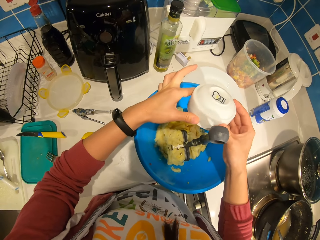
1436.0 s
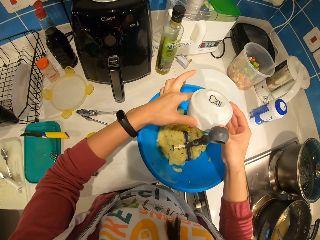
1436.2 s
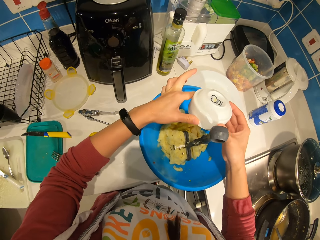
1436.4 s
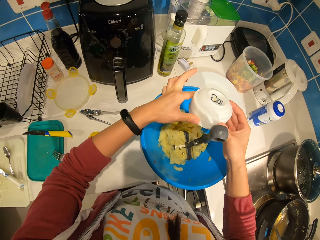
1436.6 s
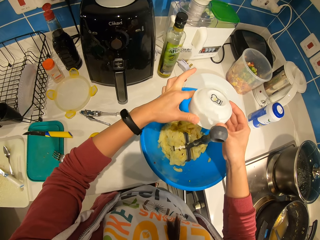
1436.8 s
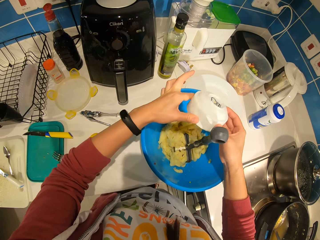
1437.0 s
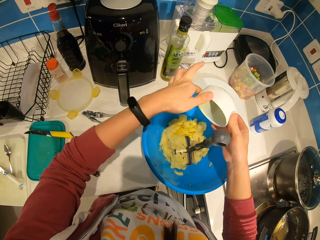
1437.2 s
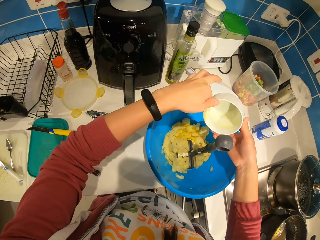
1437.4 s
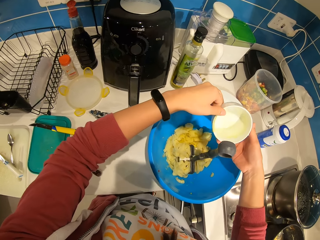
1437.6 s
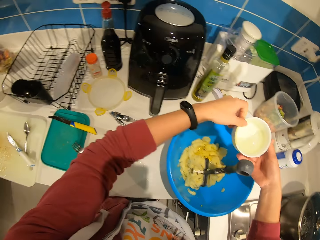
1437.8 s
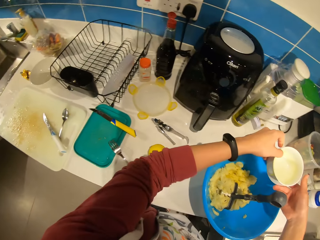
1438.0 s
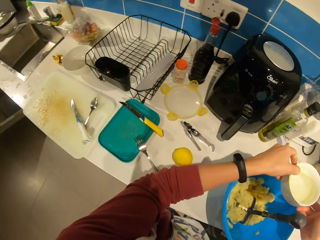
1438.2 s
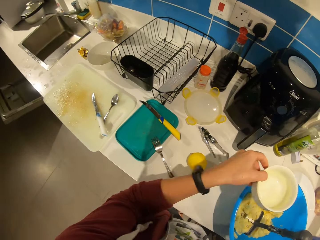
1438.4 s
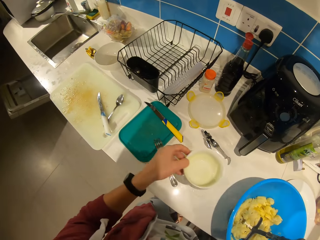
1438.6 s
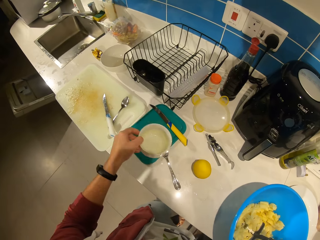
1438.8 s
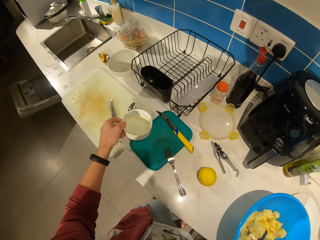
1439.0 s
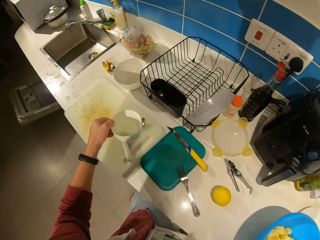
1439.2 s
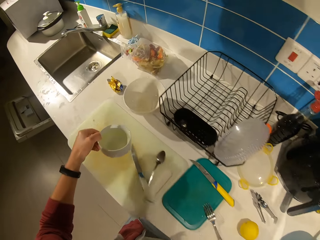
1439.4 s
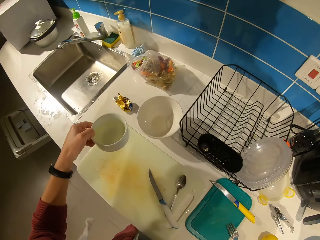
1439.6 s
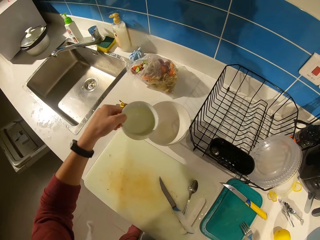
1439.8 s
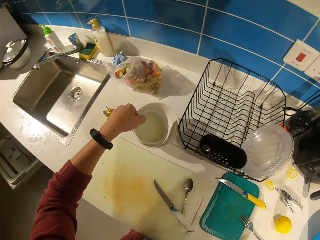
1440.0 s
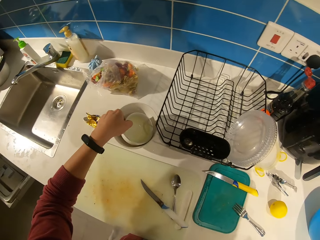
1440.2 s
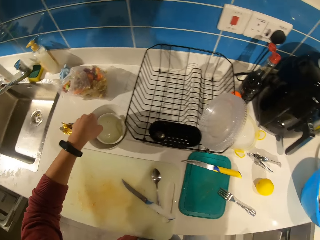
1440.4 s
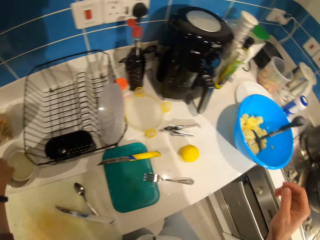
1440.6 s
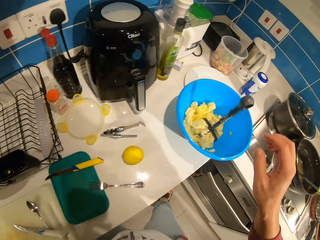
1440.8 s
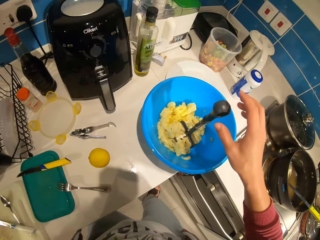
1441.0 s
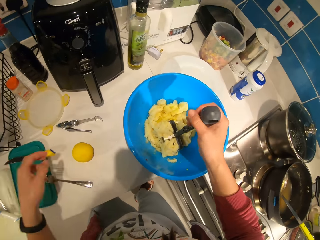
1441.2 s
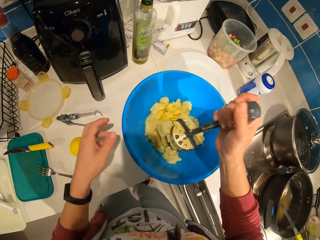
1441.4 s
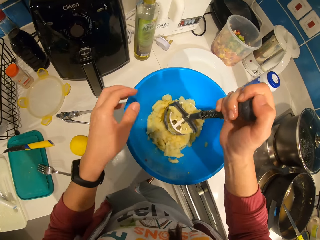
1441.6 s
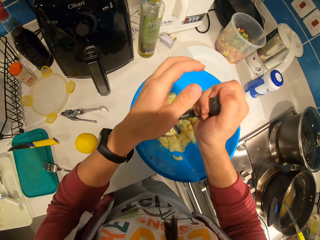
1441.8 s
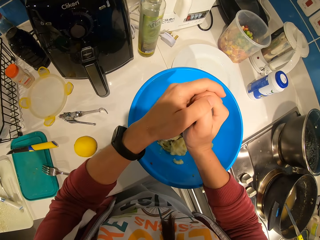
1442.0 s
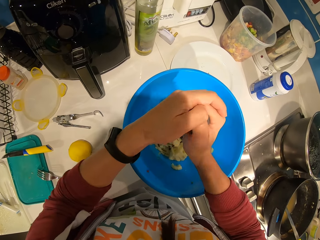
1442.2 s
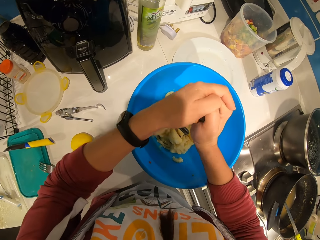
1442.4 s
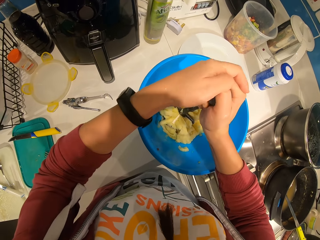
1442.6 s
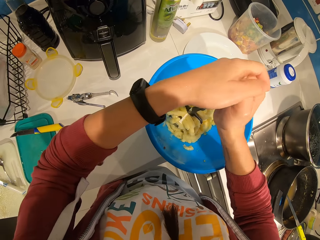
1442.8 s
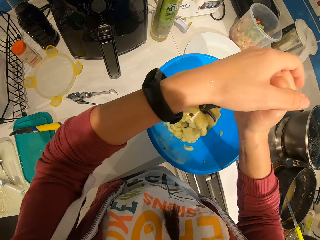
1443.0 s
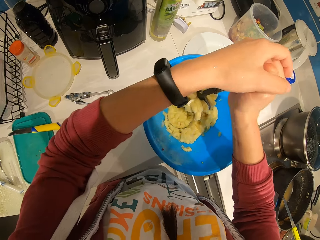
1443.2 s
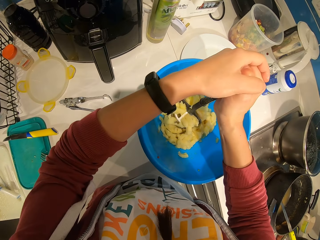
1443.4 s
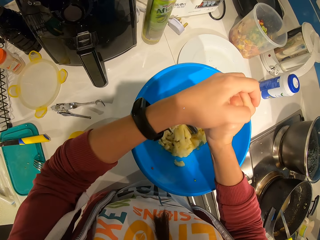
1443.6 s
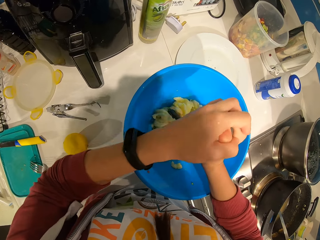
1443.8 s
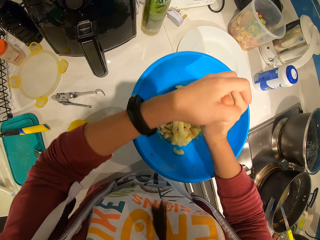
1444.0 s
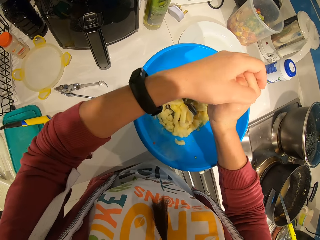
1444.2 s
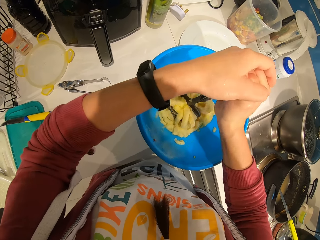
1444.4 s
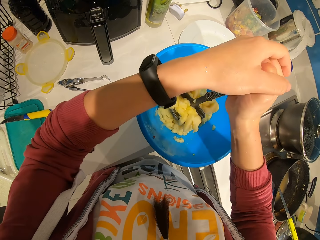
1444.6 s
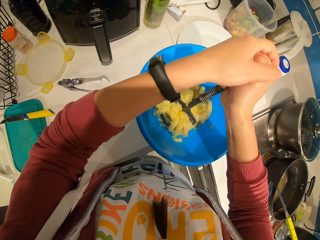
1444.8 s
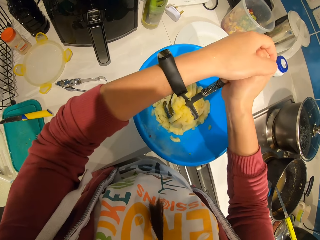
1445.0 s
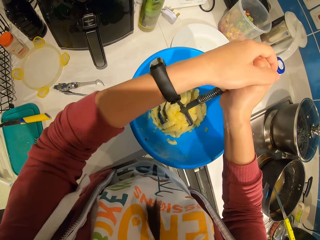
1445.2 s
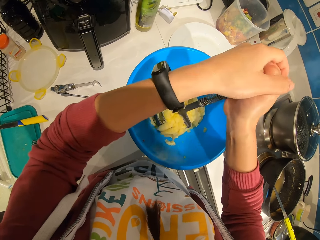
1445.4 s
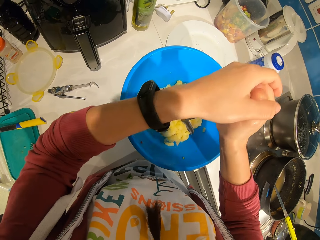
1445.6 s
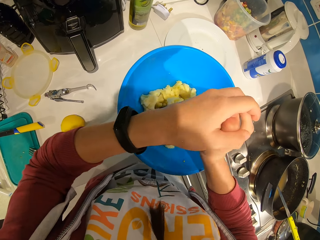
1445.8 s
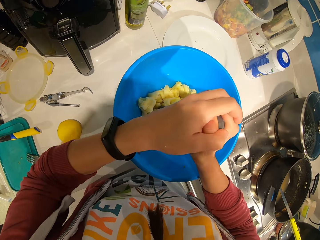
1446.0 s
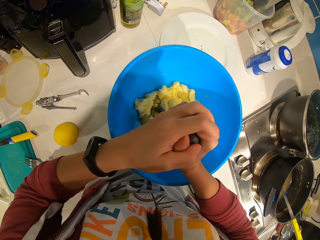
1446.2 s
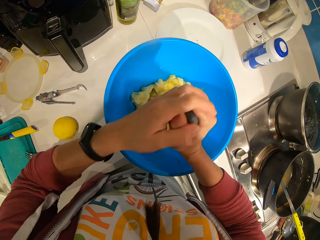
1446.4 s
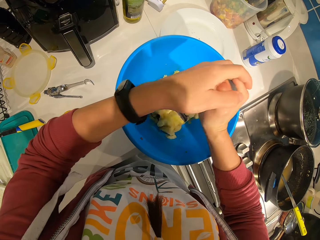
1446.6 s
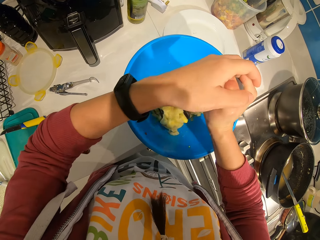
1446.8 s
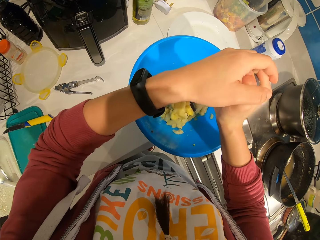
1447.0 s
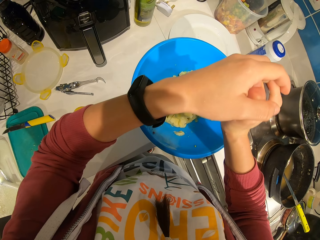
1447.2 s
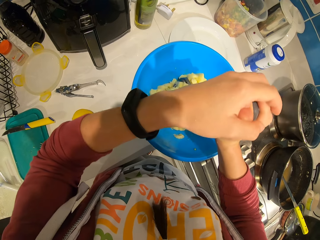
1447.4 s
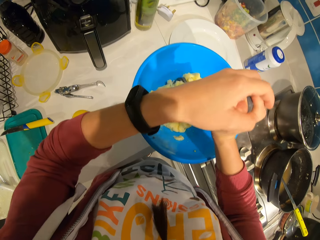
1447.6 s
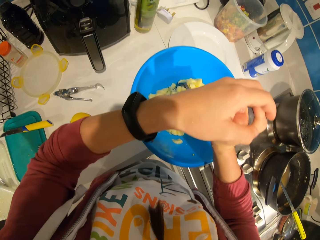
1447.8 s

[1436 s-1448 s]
The camera wearer drops the plate in another plate. They smash the potatoes using a potato masher.

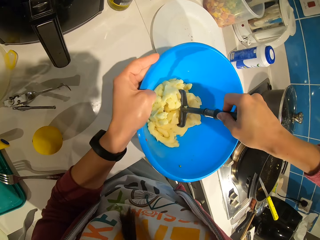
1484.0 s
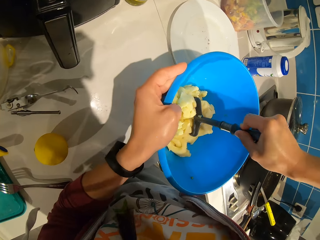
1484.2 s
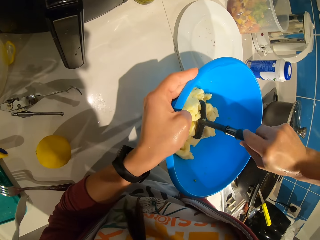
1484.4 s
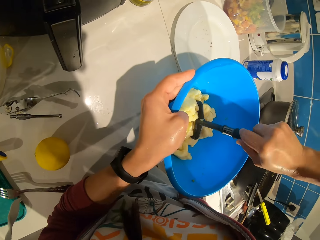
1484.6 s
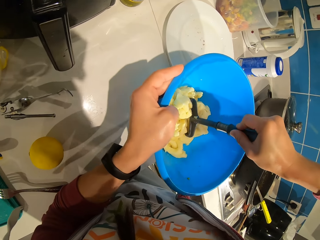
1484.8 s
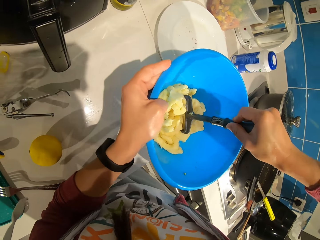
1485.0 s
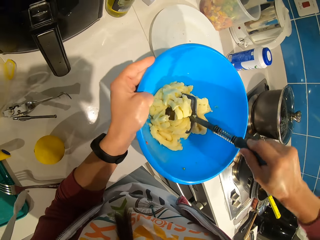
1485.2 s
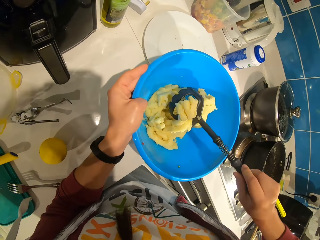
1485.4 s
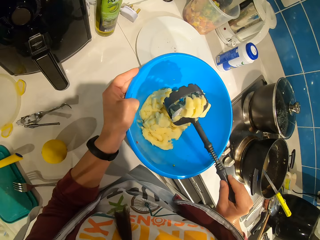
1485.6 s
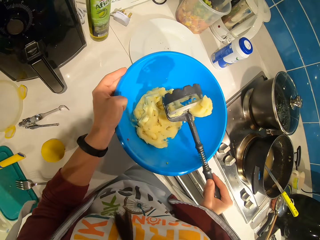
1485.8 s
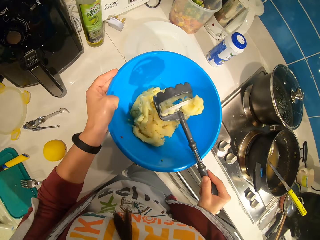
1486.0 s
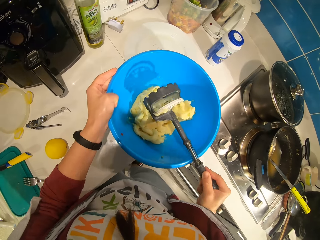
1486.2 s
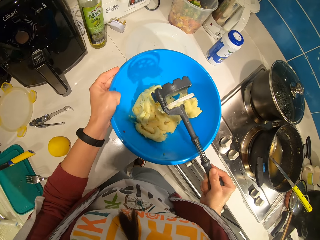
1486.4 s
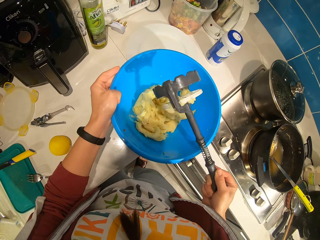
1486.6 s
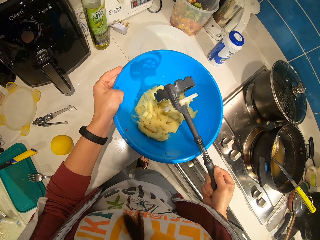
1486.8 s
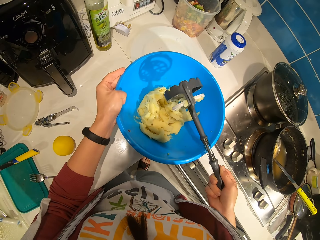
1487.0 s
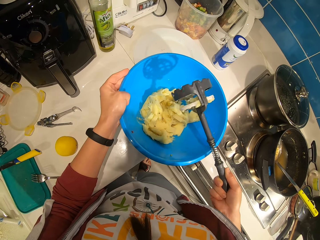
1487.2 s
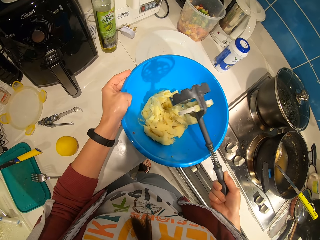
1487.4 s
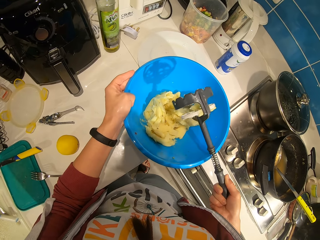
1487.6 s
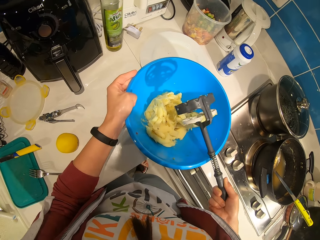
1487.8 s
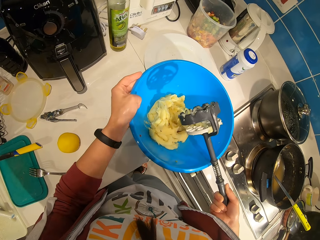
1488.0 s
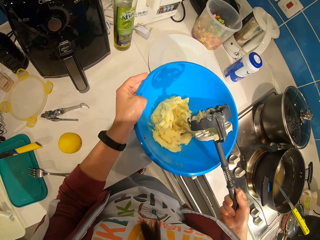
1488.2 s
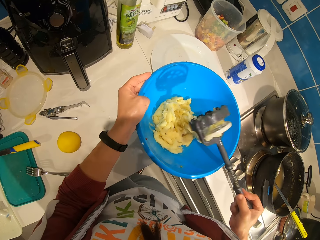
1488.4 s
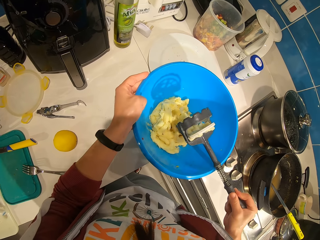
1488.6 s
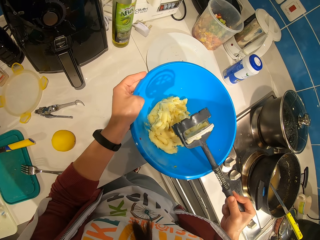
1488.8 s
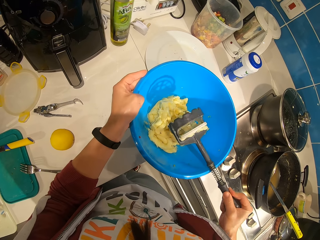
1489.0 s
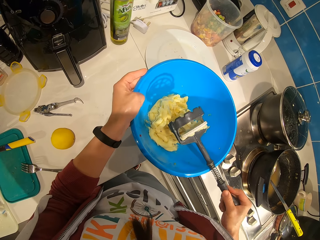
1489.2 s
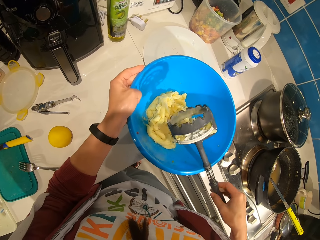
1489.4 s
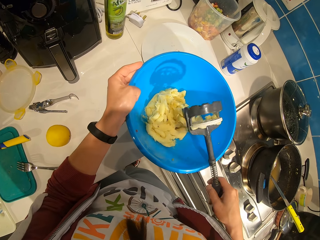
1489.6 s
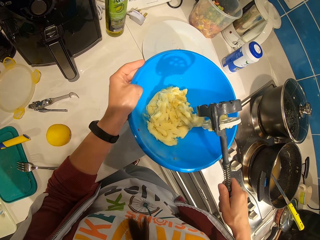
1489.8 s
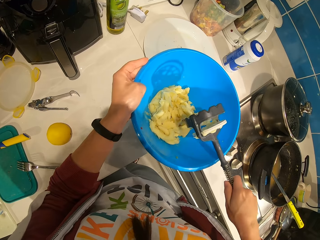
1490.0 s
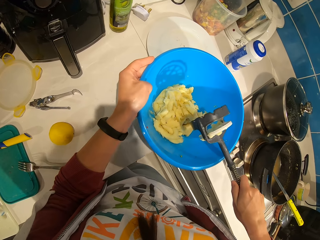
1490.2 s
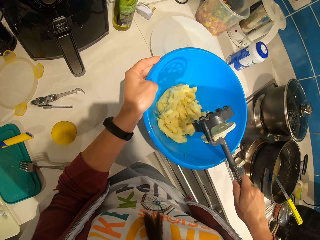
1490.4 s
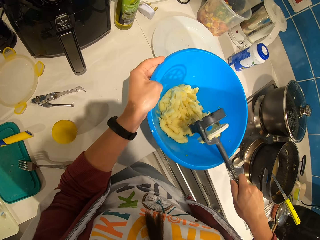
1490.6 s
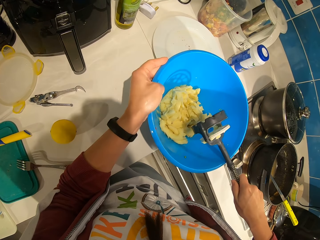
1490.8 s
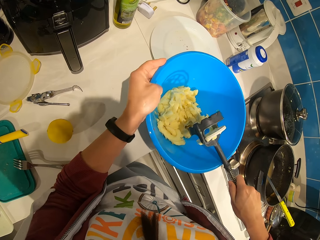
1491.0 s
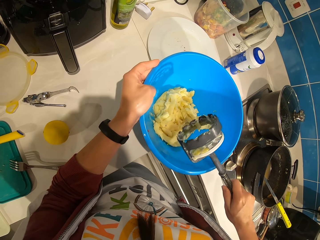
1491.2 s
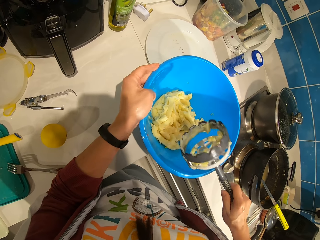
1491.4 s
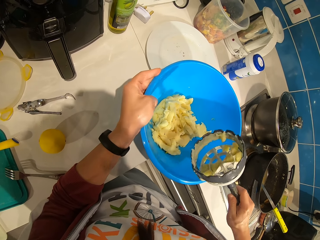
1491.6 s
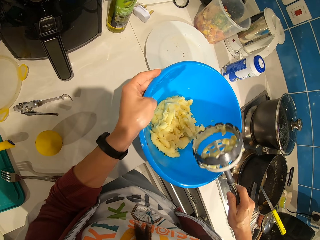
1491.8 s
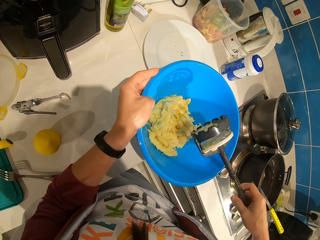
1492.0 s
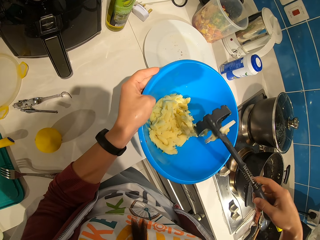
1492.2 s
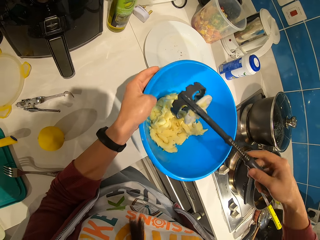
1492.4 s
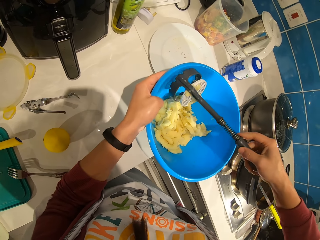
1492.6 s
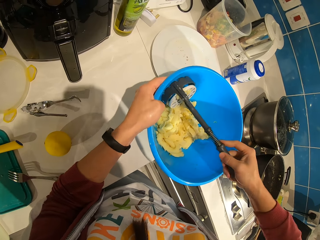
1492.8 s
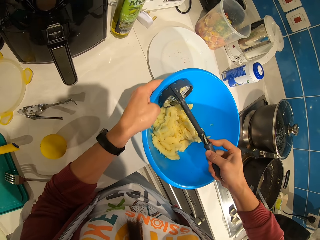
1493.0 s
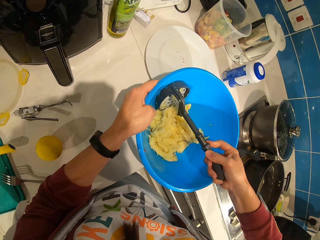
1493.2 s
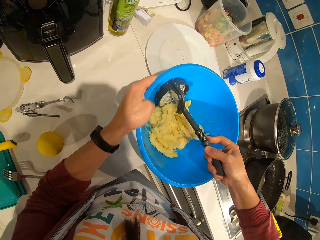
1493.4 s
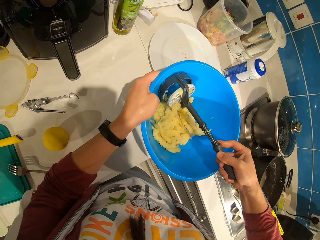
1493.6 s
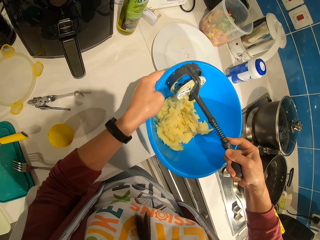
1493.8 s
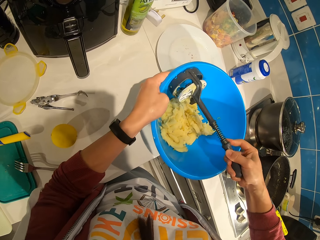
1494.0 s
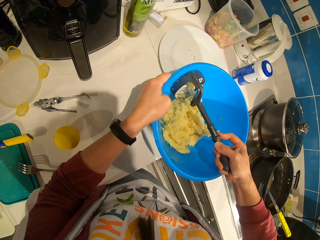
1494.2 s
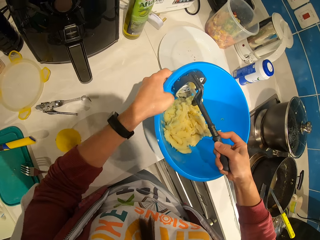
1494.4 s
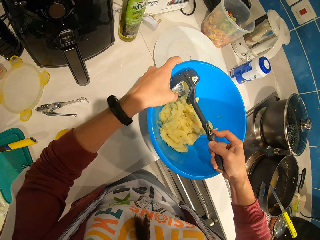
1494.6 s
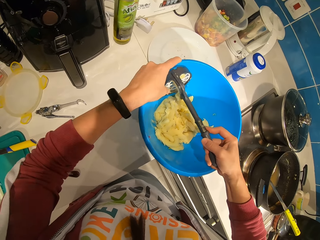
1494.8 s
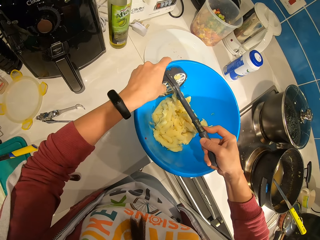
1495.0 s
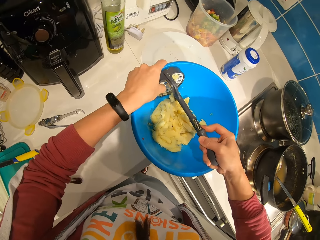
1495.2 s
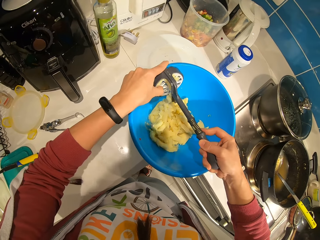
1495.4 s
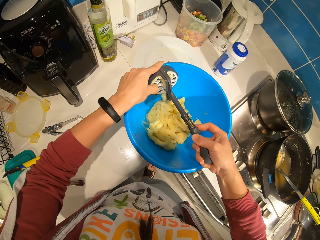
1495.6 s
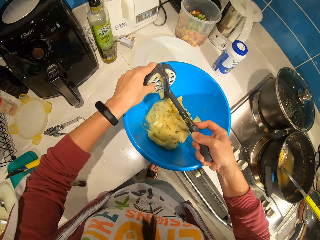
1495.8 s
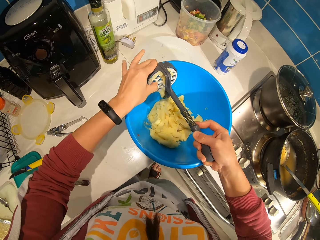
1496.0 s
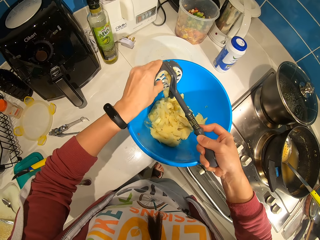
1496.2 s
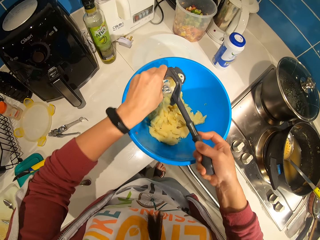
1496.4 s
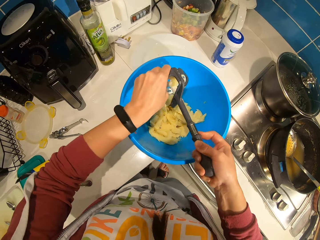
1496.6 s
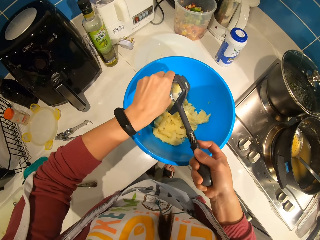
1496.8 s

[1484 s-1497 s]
The camera wearer beats the potatoes bowl with the masher. She presses the masher on the edge of the potatoes bowl. She holds the masher with her left hand.
